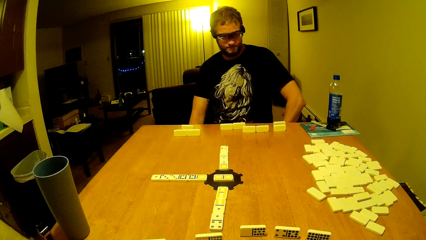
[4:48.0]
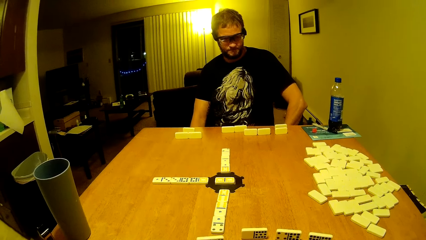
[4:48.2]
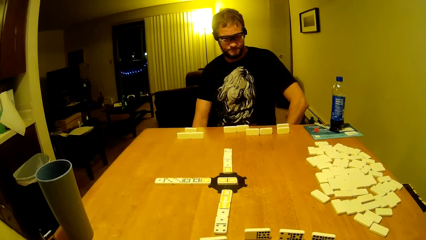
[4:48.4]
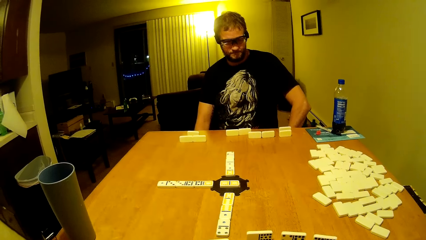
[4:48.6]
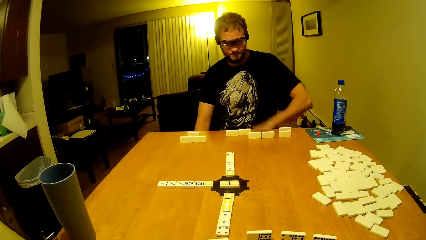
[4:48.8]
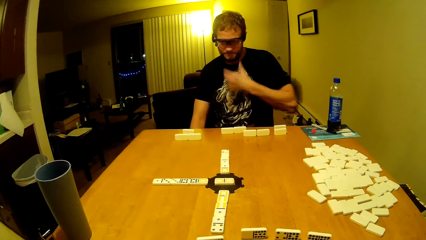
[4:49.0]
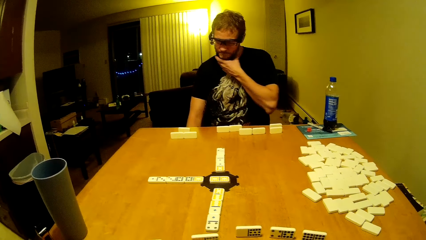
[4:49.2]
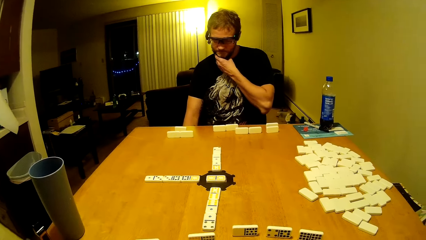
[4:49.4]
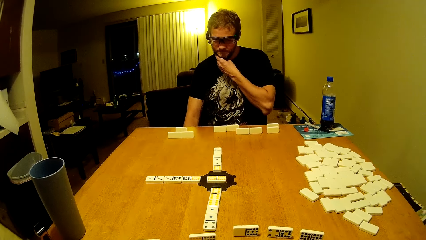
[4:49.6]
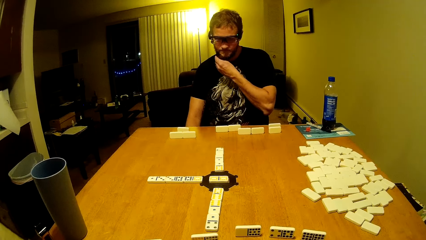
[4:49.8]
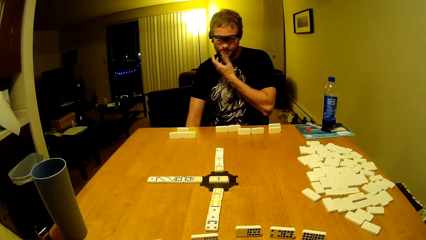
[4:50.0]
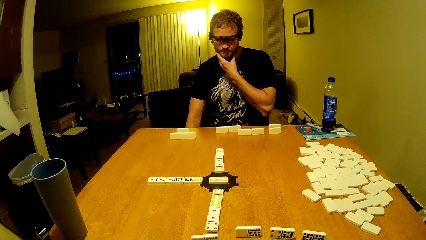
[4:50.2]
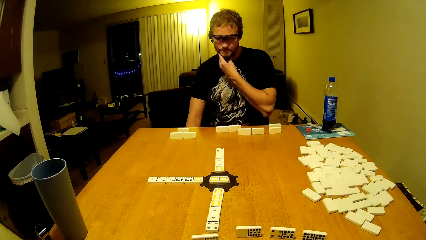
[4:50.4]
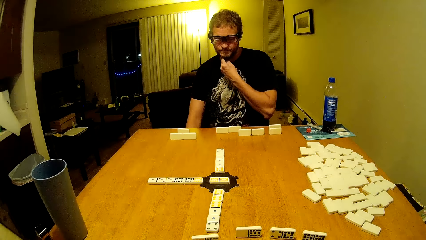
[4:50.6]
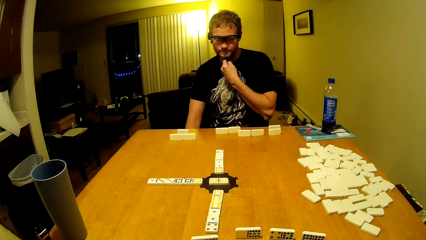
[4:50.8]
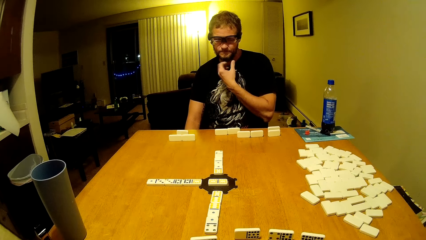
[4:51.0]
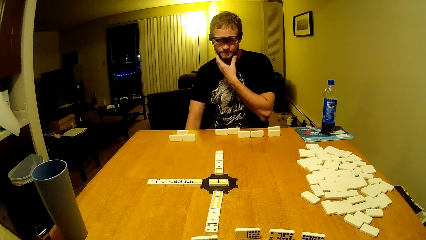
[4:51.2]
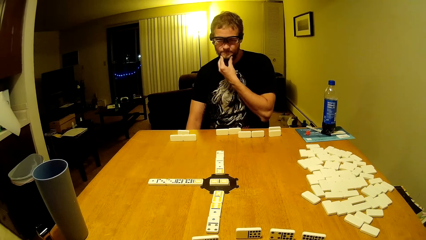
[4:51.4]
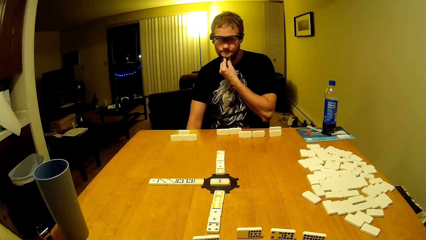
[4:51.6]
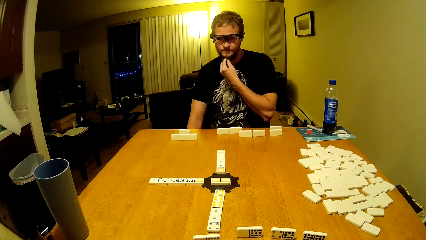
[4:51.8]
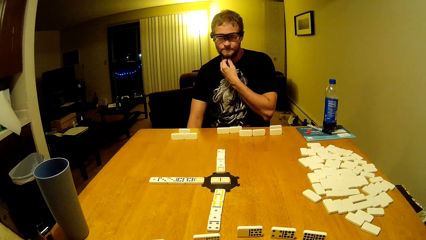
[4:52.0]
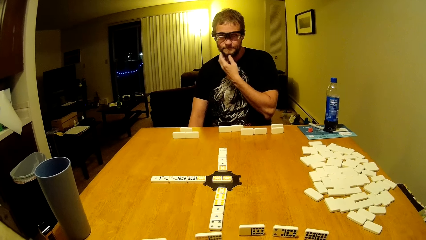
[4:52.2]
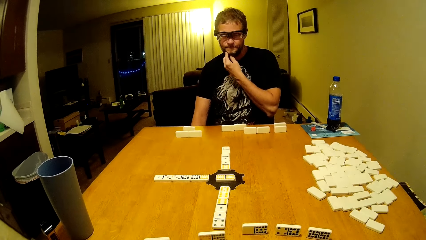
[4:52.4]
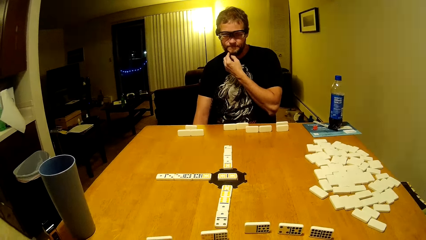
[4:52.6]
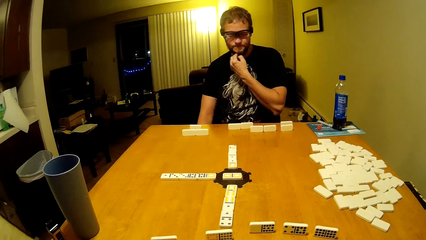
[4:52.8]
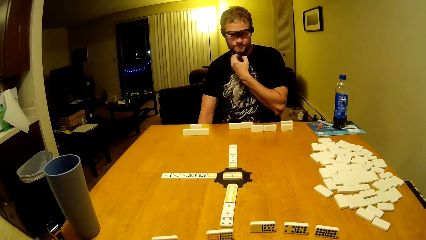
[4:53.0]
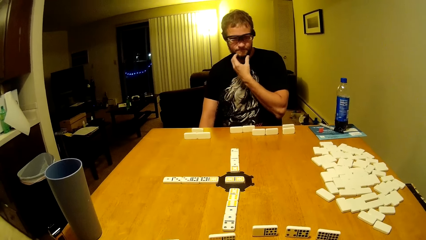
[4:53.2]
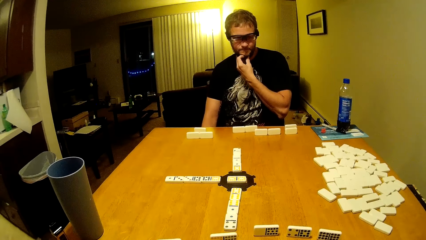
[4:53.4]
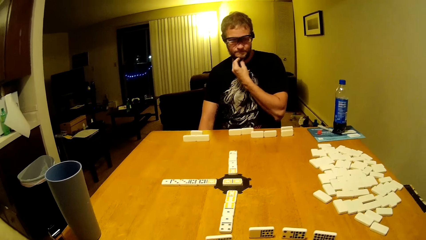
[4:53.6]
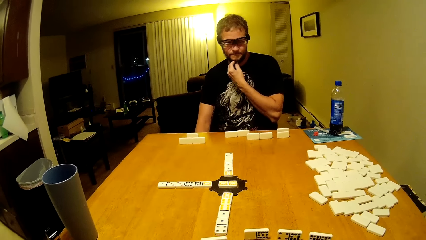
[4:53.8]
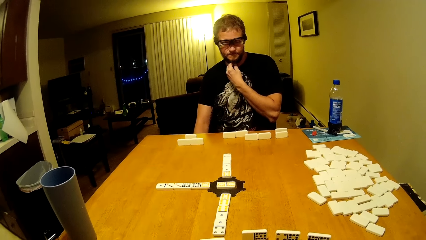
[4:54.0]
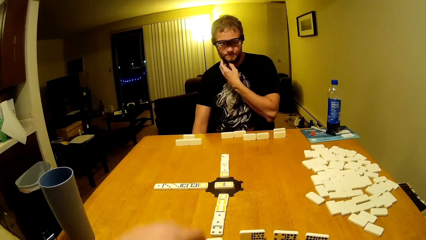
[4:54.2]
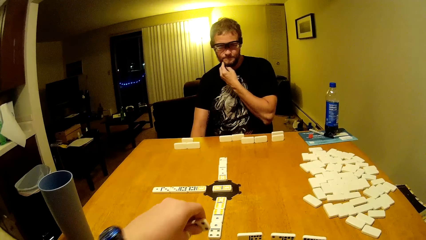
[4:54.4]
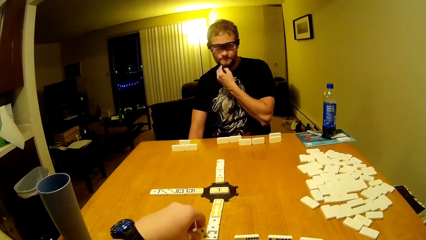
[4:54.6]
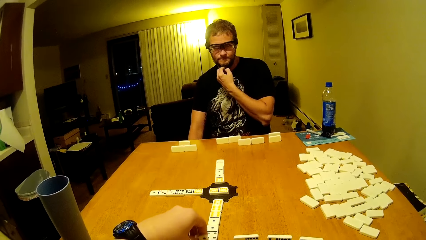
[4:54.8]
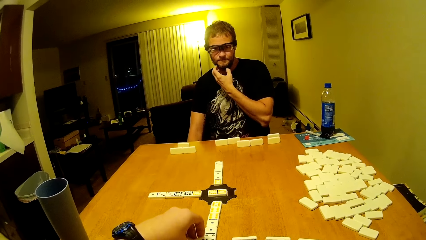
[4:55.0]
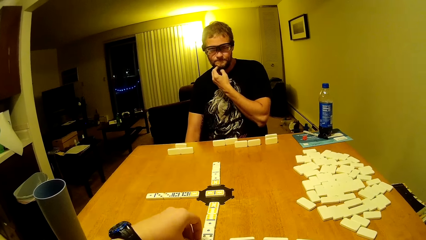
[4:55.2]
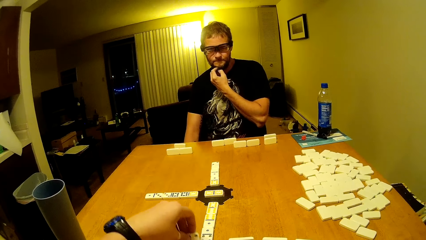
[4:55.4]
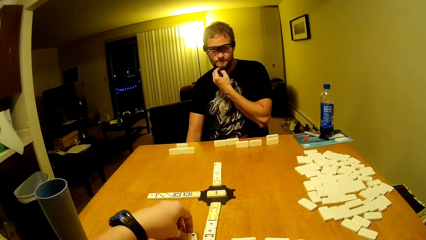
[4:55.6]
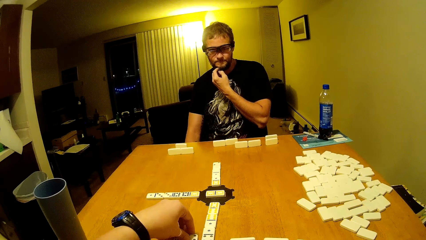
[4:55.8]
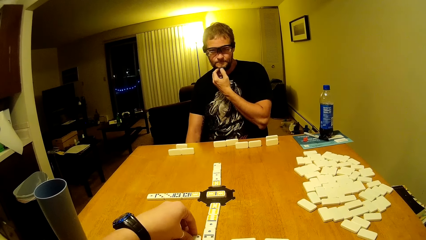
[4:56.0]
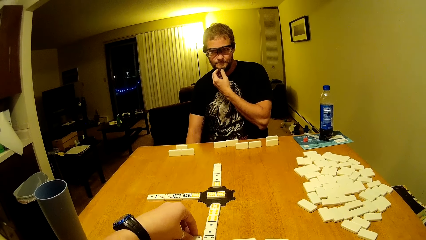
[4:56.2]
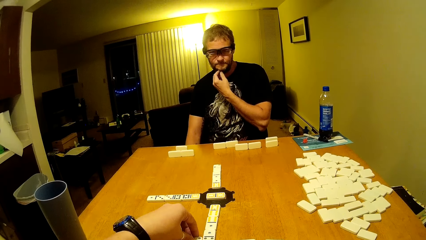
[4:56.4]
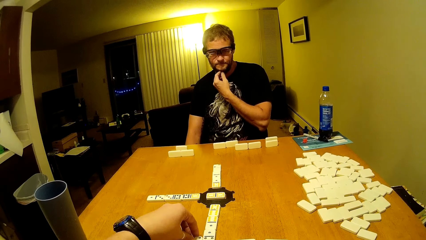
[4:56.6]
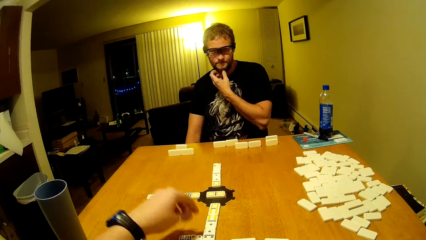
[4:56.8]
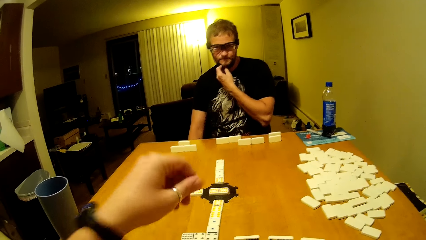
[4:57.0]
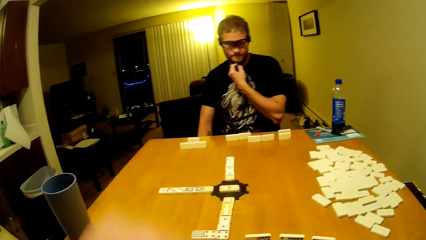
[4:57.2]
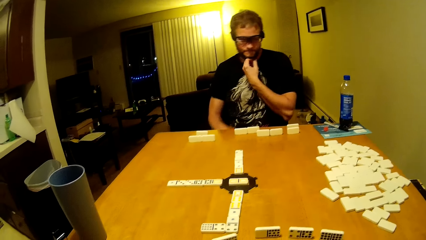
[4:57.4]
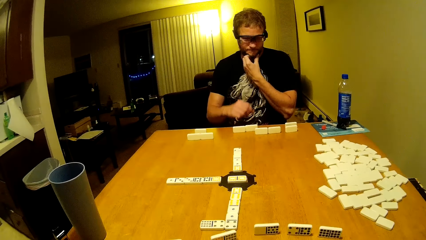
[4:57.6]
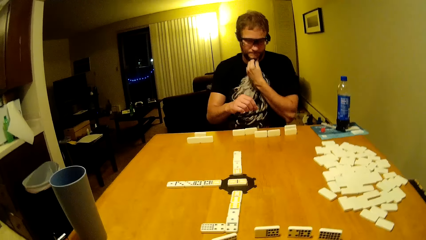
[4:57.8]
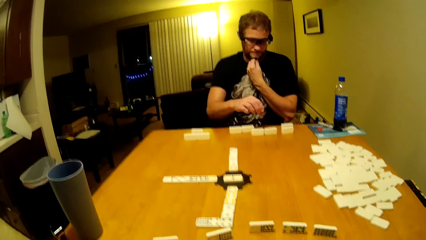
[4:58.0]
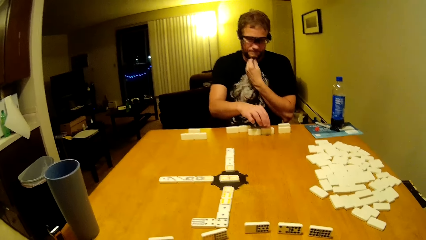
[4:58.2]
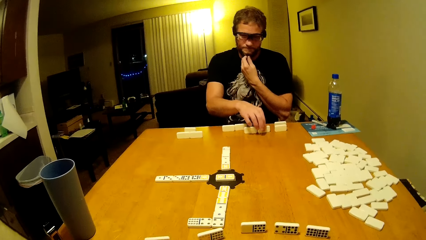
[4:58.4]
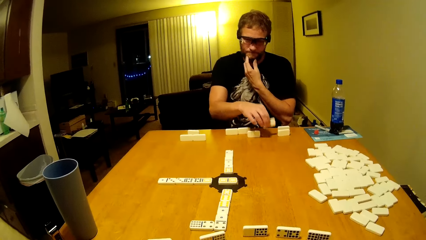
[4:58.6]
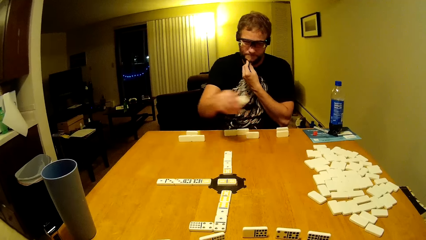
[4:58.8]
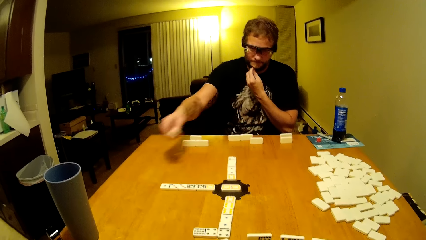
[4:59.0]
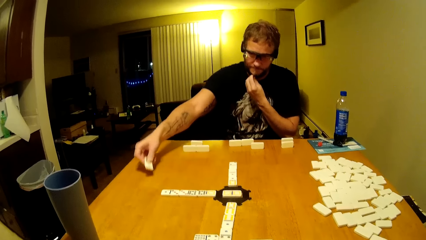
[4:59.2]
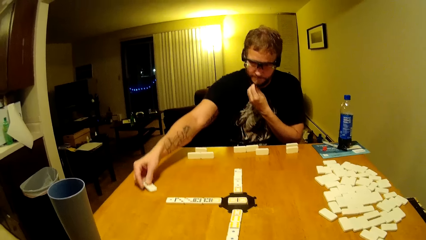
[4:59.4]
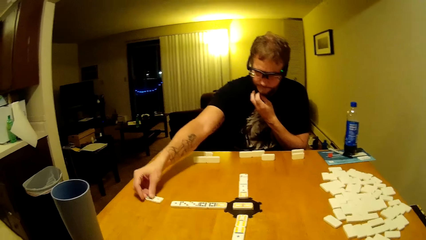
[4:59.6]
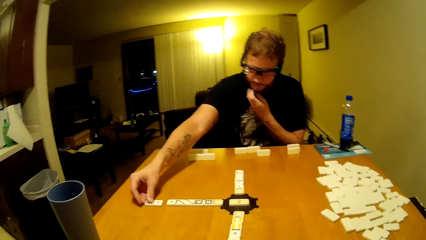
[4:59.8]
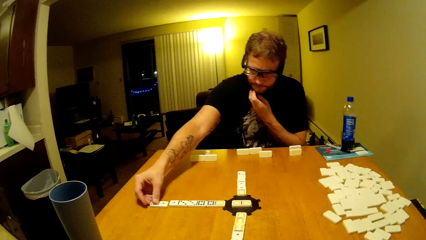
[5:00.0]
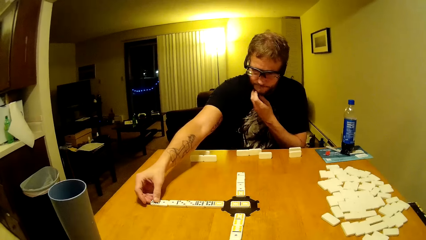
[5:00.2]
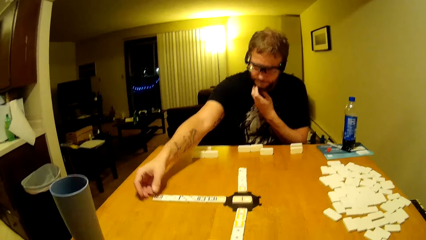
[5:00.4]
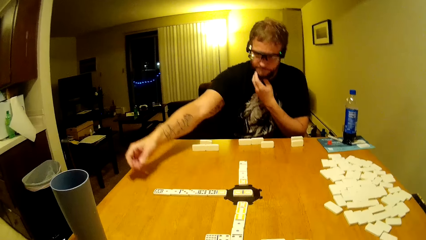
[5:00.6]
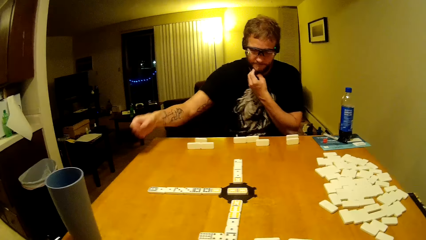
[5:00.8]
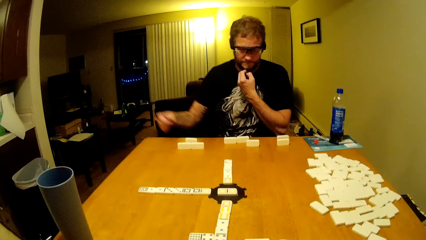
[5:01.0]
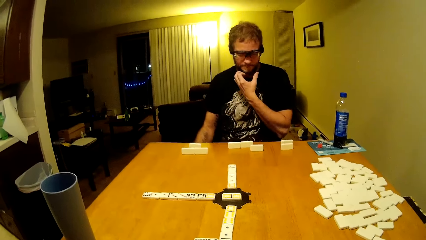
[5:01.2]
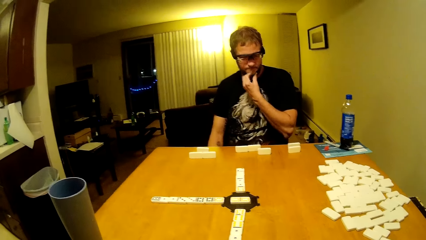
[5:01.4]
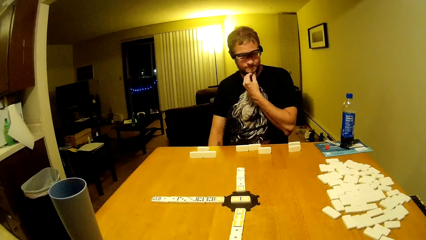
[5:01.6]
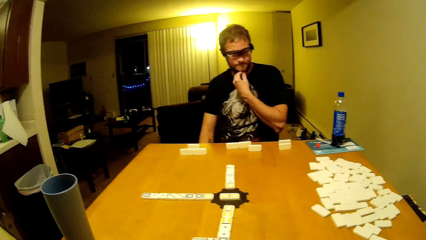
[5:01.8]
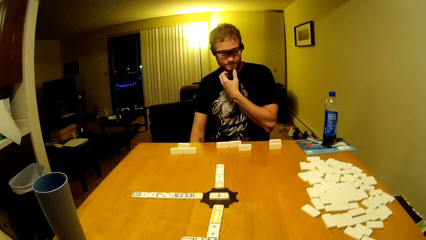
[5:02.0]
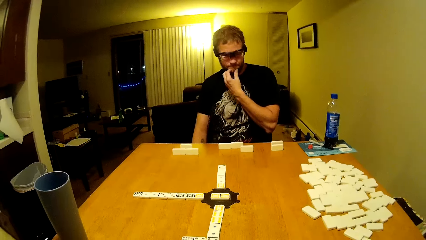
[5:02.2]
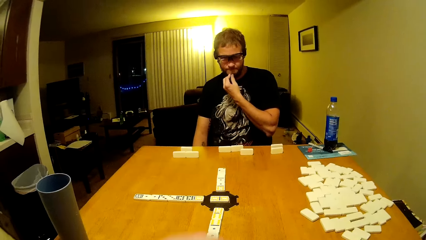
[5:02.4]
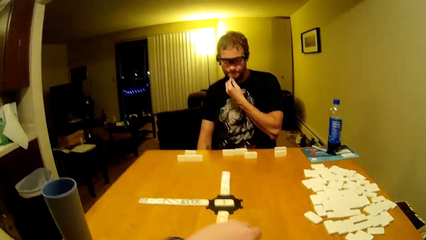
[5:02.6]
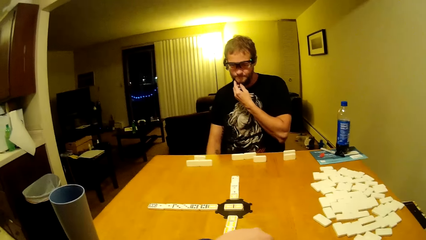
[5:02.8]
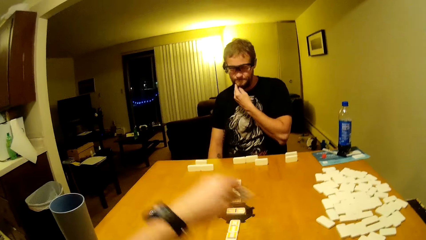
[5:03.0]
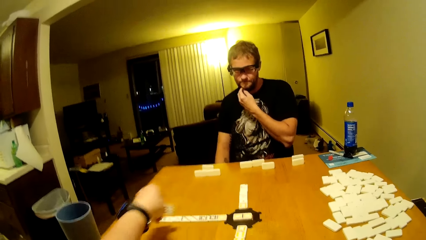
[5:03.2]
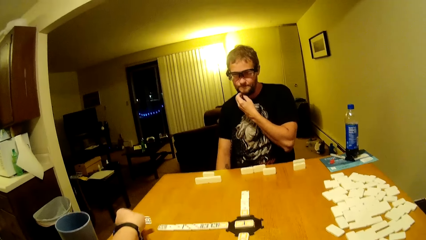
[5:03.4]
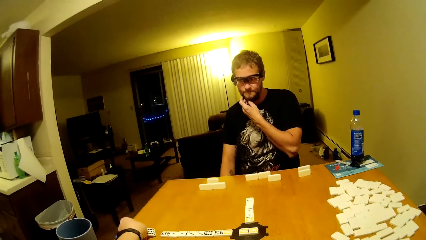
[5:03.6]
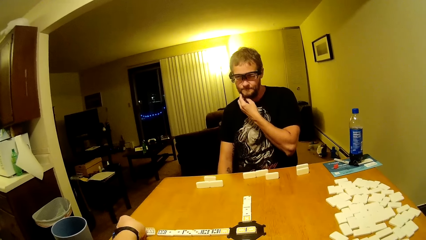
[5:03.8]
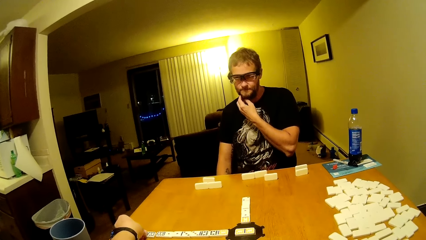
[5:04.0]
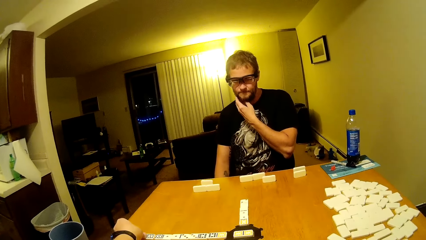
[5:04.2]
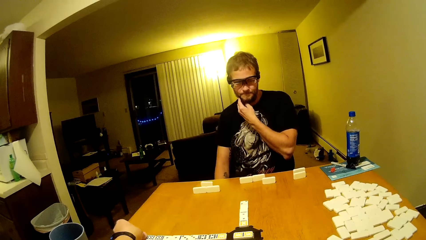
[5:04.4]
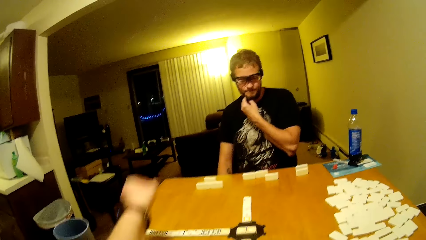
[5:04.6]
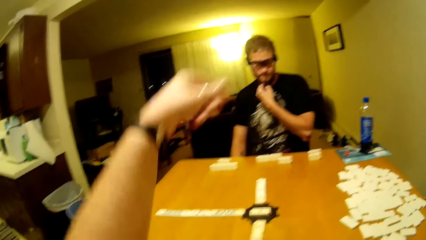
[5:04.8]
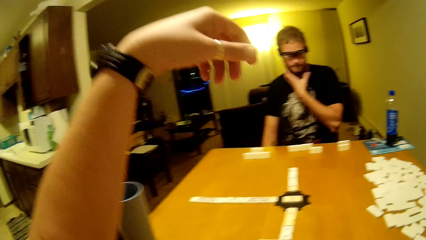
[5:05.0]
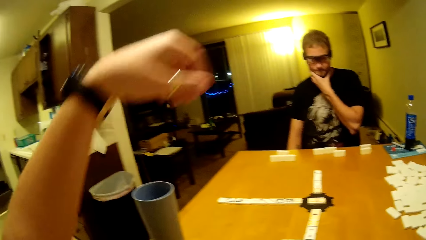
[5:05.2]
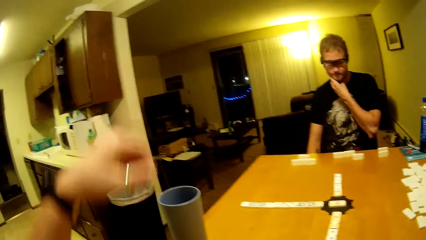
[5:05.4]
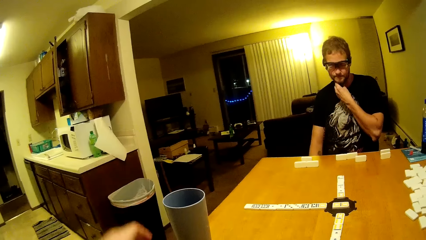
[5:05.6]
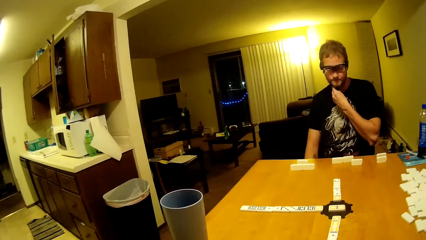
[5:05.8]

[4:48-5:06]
A man touches the beards. The camera wearer places his bar again. He plays the dominoes and lifts his hand up. The man plays the dominoes and places his bar too. The man puts his hand down. The camera wearer plays the dominoes and lifts his hand.
